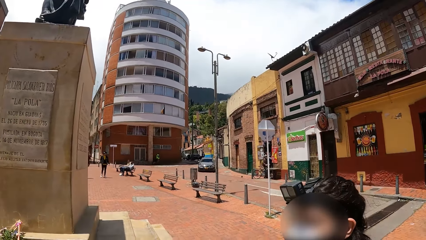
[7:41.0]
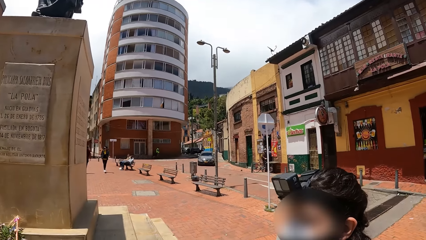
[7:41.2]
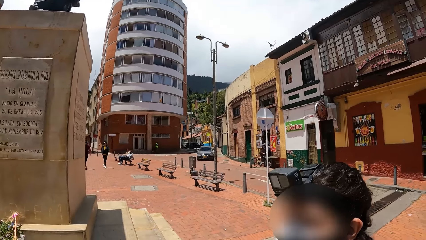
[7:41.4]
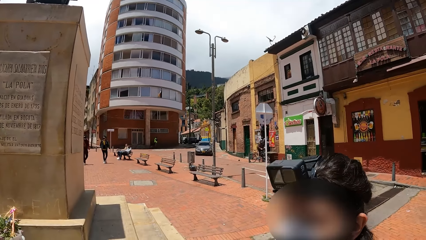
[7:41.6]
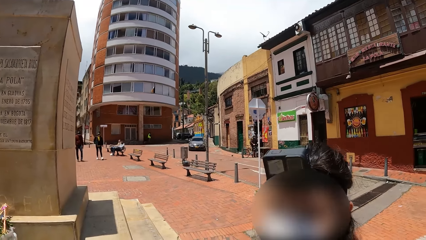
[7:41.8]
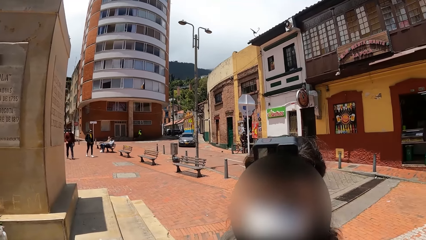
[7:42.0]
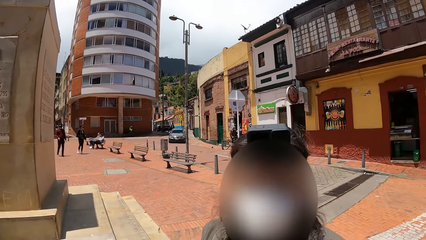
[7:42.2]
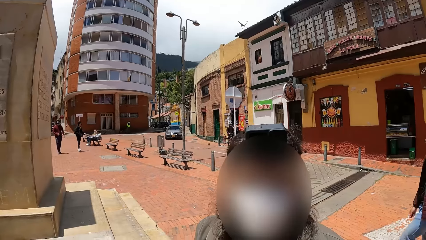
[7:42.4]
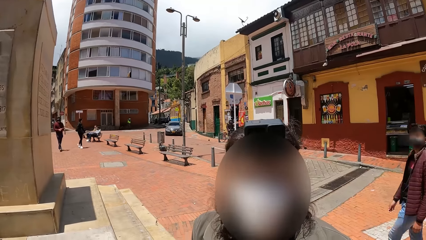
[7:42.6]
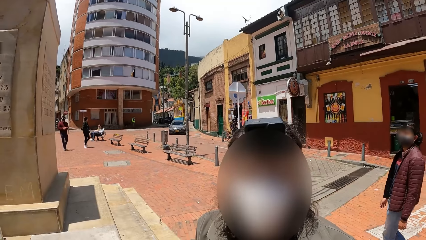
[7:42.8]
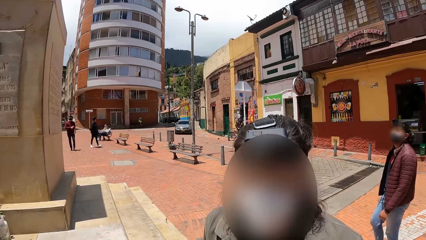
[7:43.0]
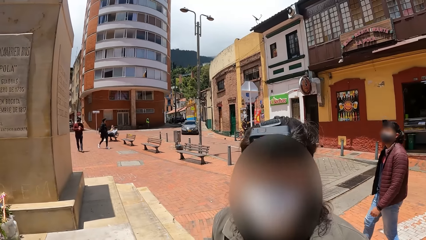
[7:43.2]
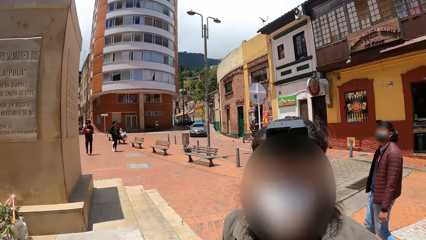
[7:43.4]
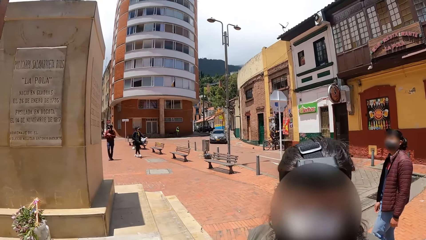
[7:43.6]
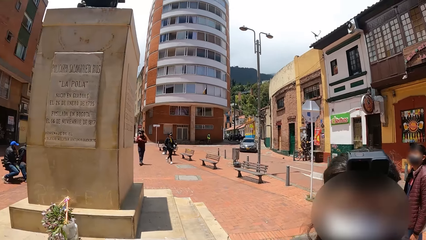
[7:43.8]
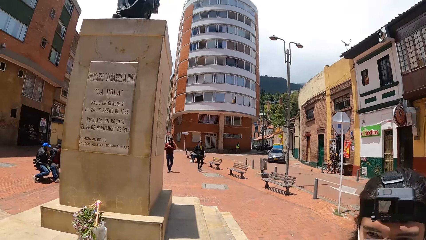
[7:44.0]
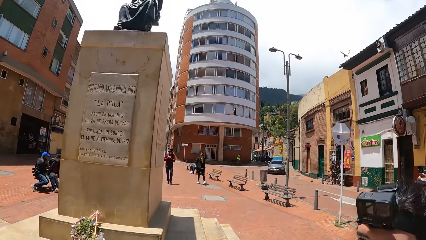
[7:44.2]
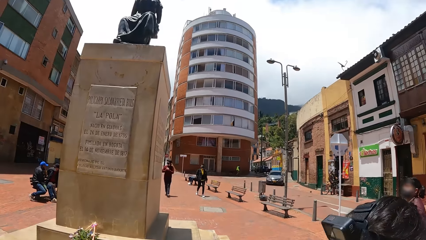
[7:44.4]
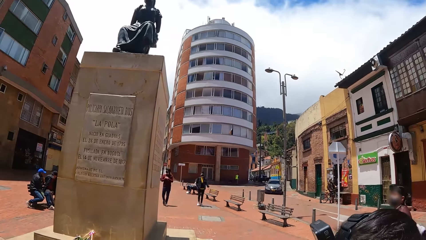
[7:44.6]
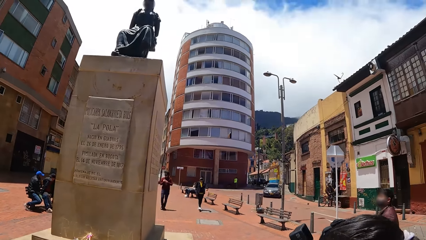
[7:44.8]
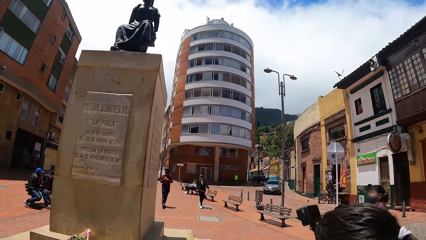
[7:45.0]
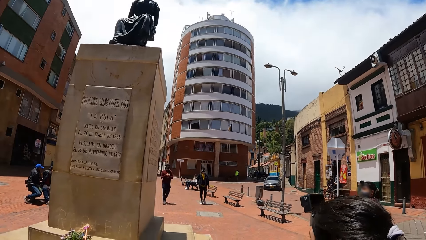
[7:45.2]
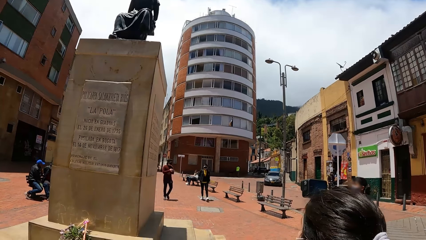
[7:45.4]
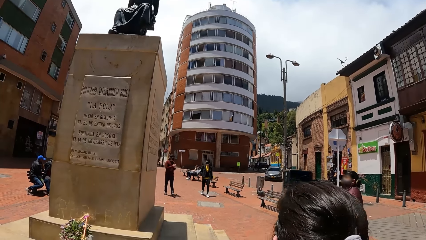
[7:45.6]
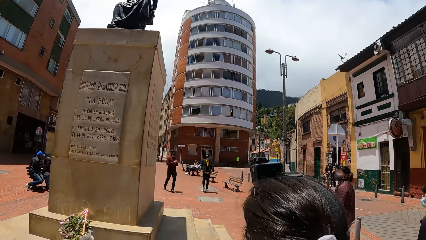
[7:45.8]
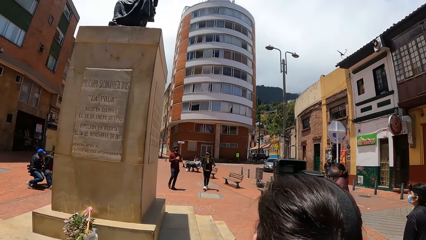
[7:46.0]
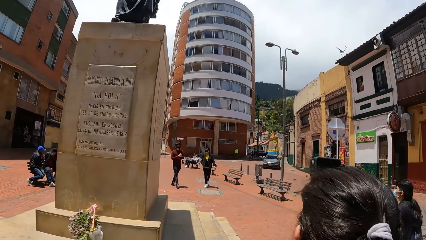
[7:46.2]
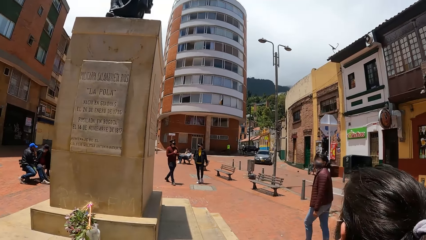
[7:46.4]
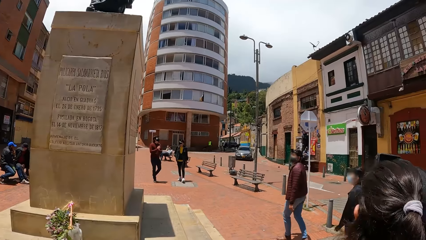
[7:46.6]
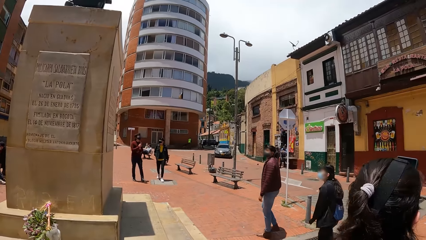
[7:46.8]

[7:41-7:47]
The camera wearer interacts with a woman.

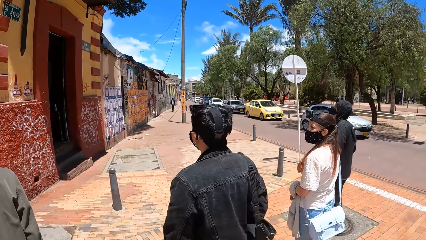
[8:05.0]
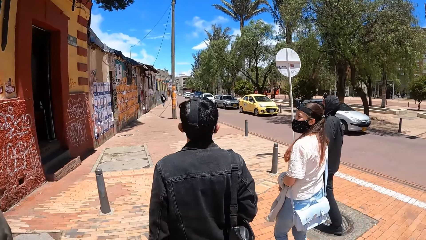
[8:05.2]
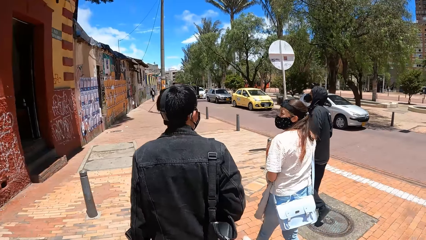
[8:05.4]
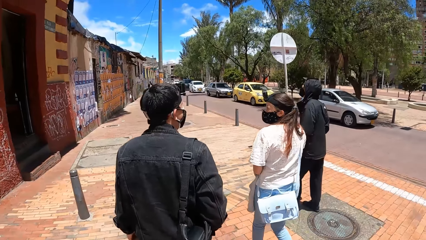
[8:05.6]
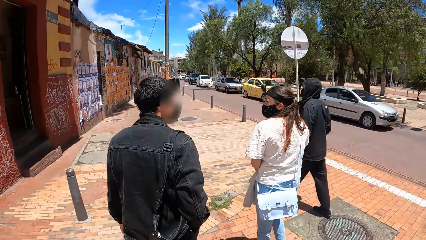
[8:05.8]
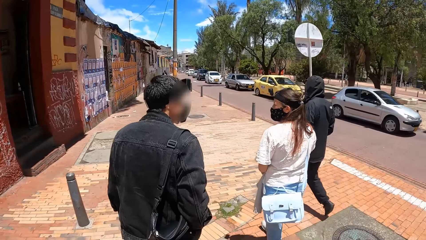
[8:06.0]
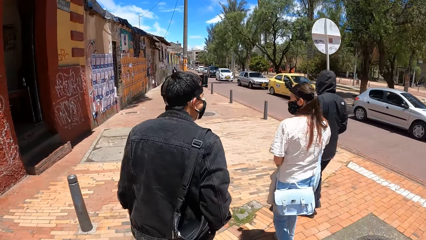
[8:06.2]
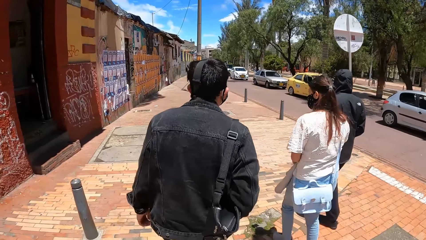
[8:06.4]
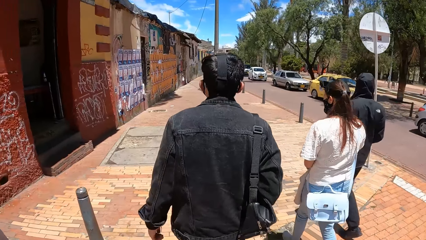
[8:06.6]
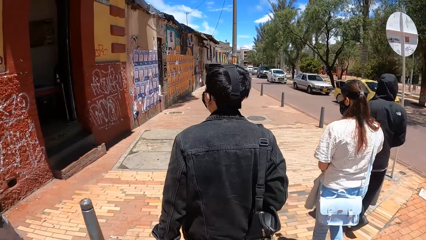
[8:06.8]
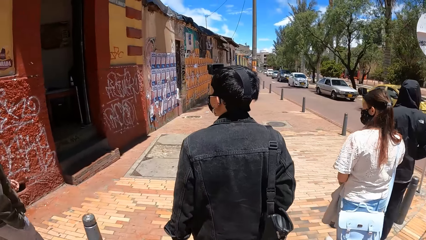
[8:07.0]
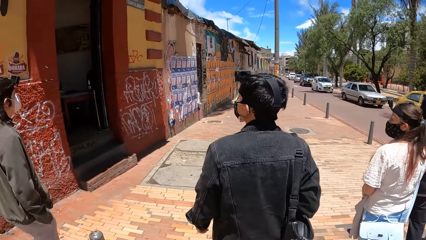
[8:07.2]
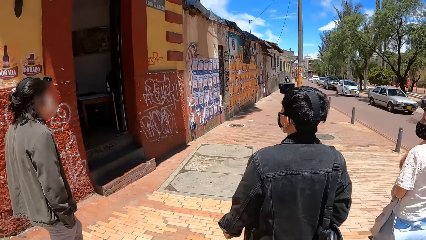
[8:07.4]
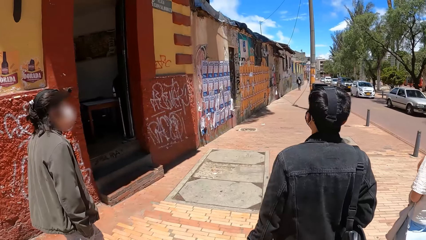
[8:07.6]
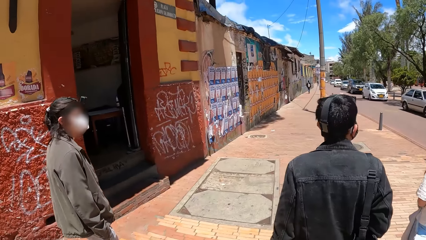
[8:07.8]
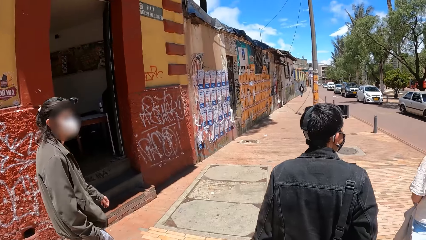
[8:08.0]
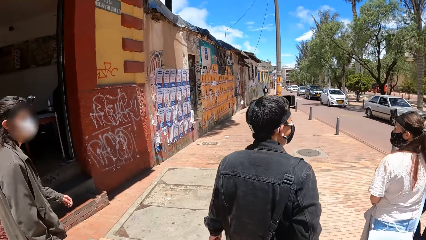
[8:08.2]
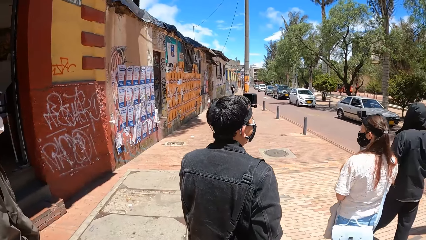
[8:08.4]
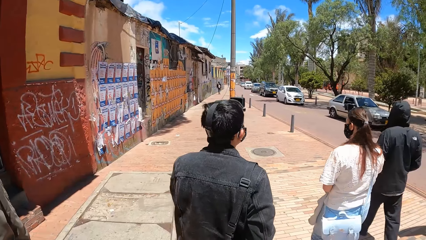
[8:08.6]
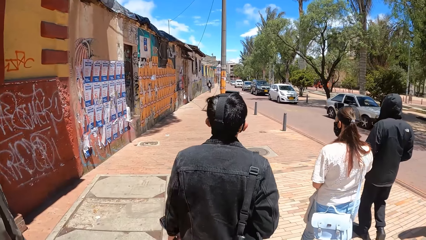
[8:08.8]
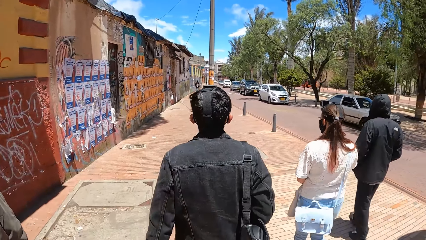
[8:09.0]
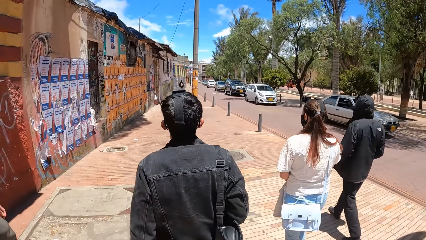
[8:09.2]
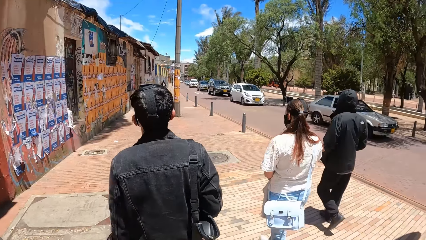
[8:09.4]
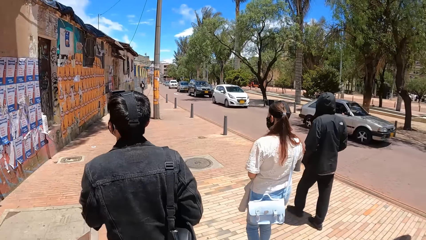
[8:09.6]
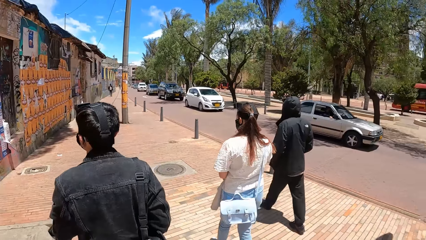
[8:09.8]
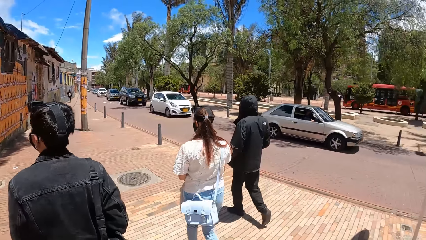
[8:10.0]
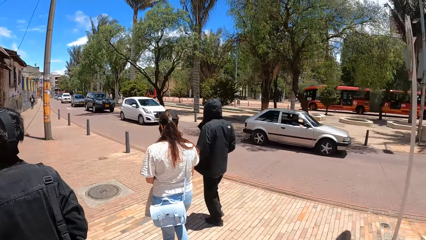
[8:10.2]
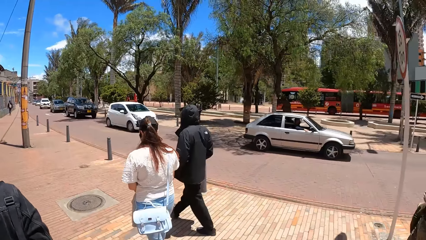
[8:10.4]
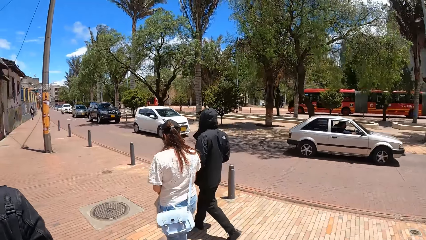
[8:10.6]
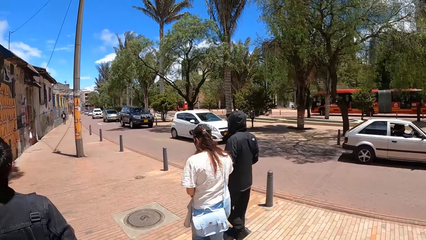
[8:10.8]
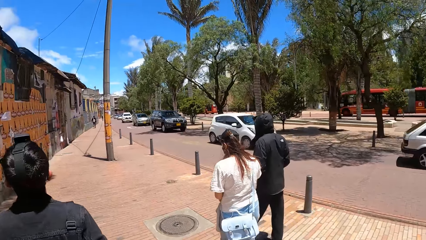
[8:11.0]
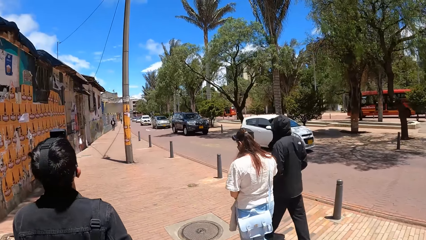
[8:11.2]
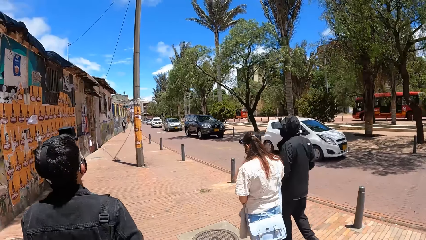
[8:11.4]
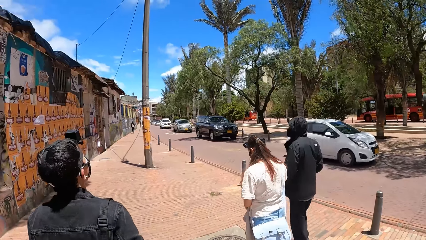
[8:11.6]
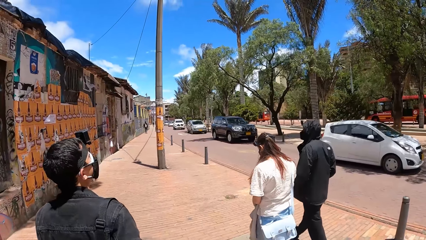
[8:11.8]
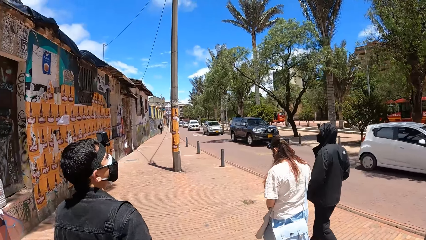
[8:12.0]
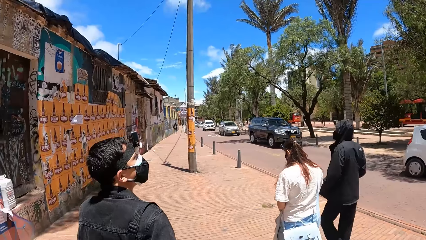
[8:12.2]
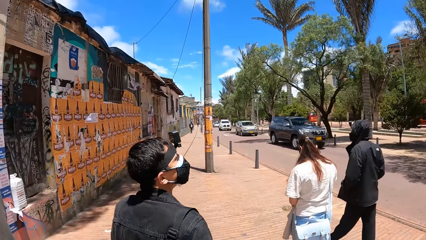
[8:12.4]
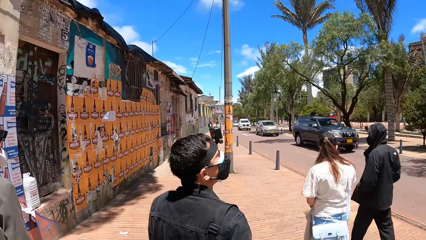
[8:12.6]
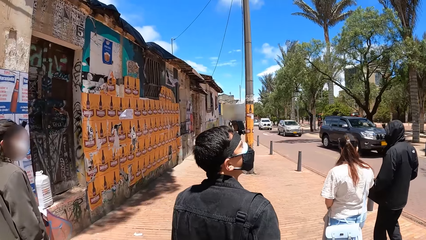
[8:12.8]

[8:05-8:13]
The camera wearer walks on a pavement road.

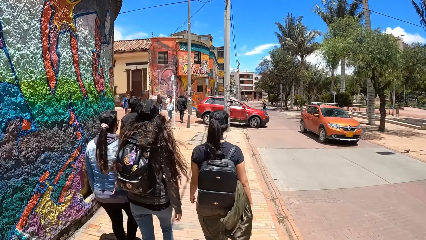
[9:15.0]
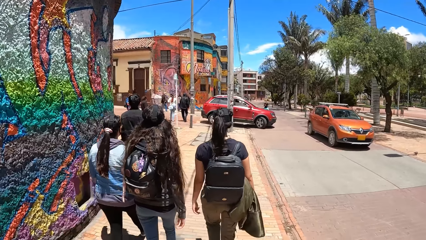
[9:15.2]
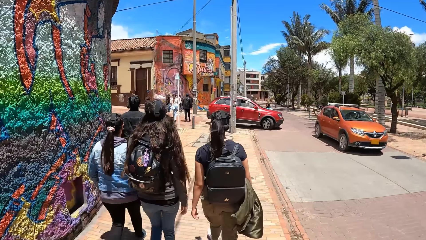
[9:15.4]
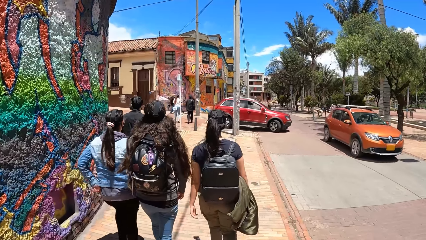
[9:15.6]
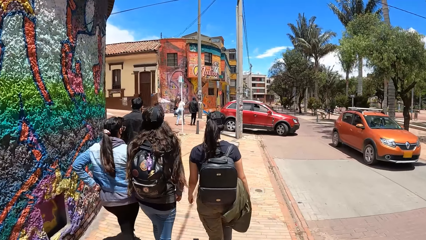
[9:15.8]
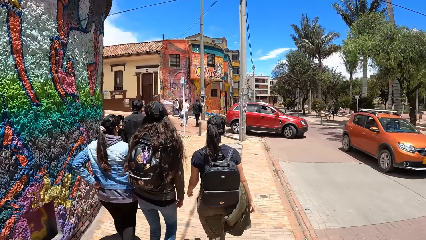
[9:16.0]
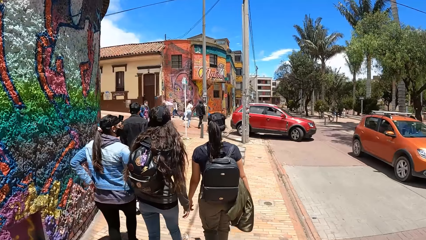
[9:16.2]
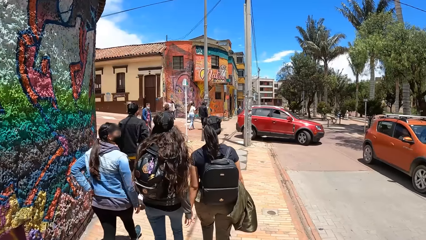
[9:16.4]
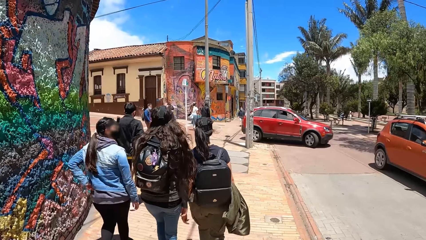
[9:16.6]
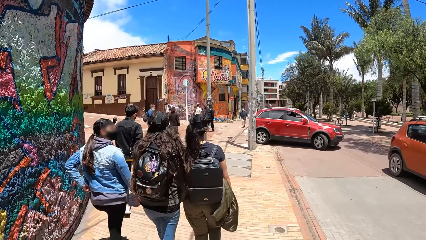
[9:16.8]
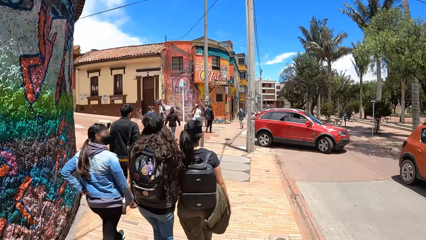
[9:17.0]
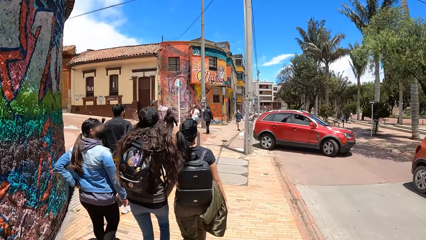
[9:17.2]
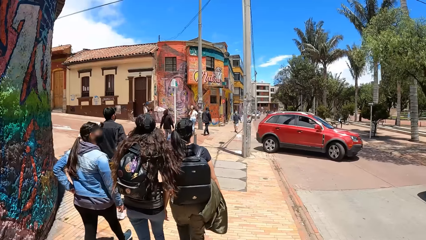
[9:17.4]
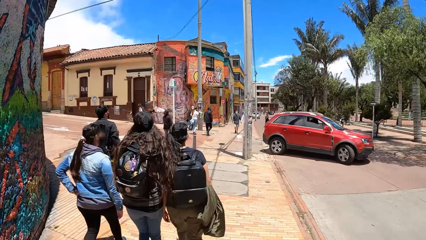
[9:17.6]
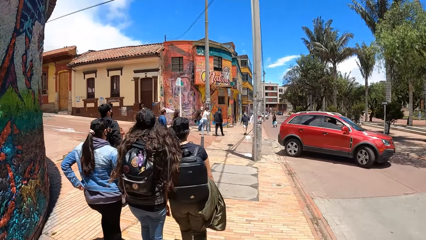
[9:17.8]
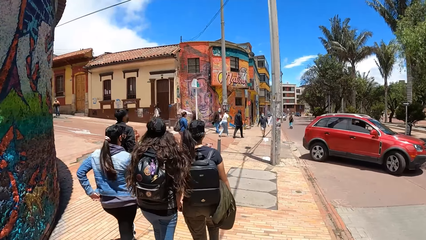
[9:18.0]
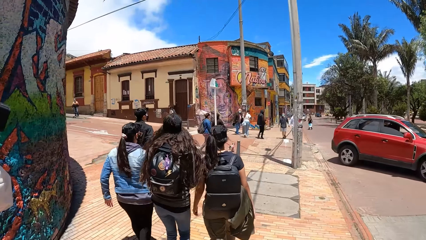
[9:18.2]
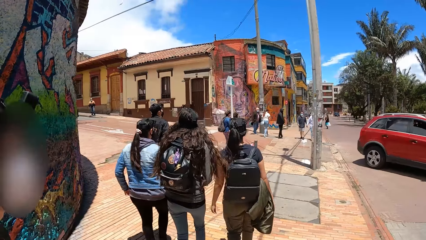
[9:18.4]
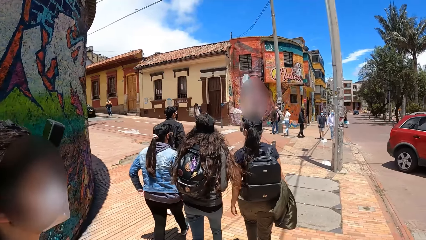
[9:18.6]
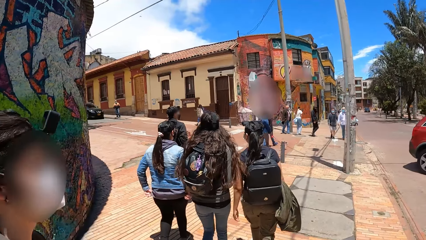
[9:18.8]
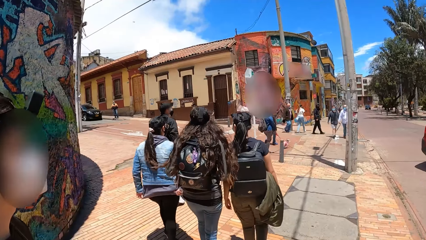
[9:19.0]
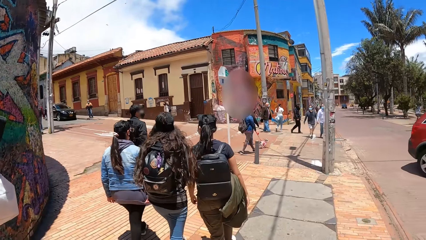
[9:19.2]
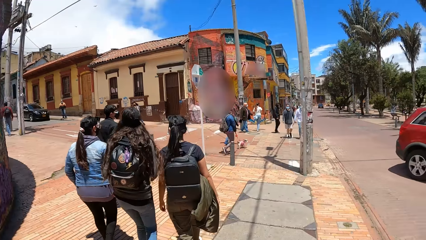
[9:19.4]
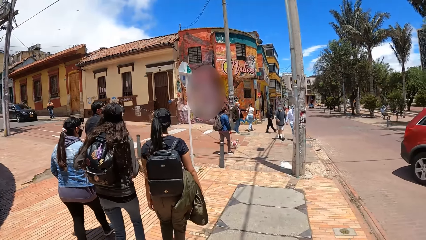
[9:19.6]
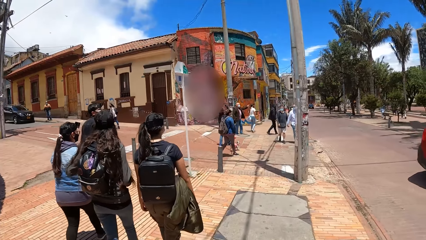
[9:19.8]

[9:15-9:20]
An orange car drives past the camera wearer. A red car drives past them.
